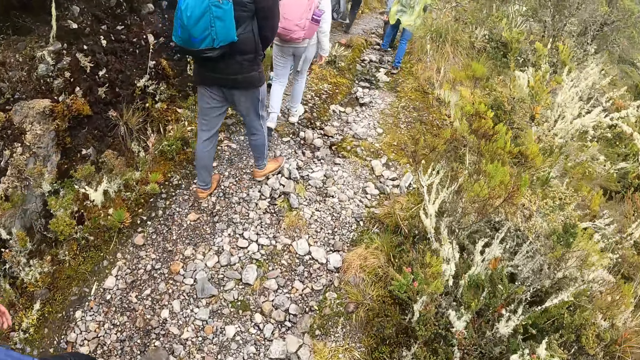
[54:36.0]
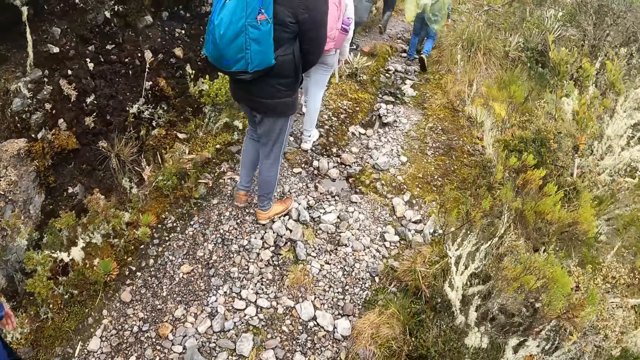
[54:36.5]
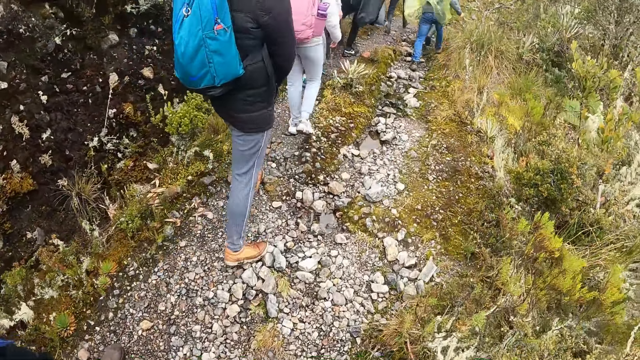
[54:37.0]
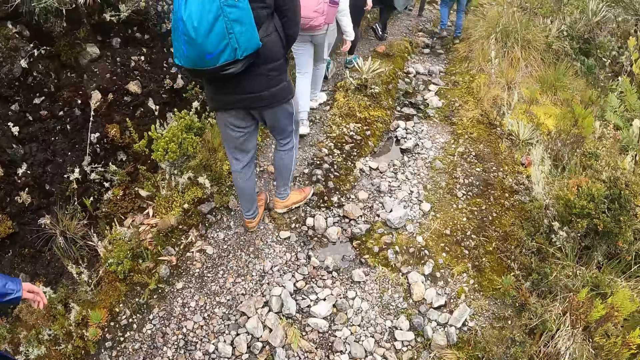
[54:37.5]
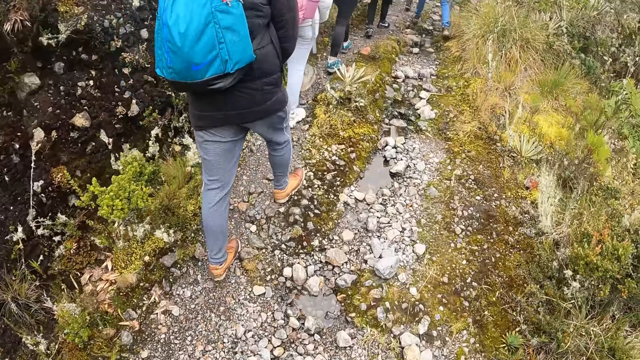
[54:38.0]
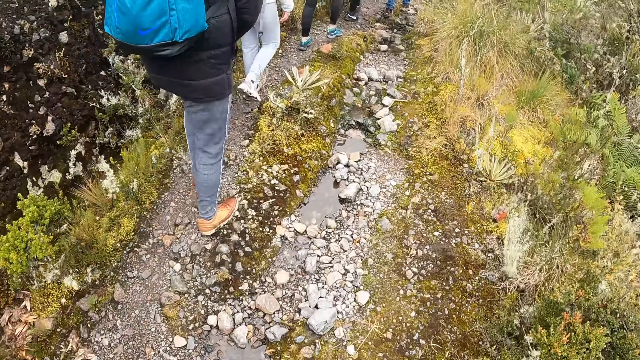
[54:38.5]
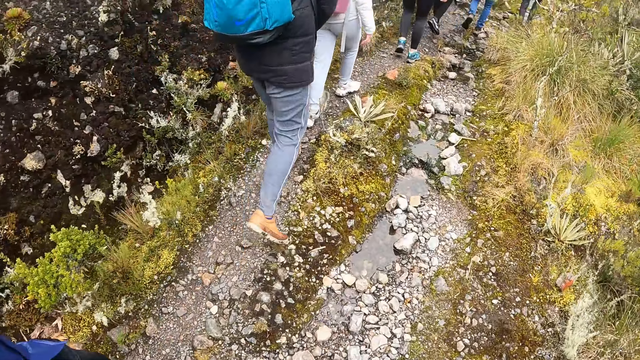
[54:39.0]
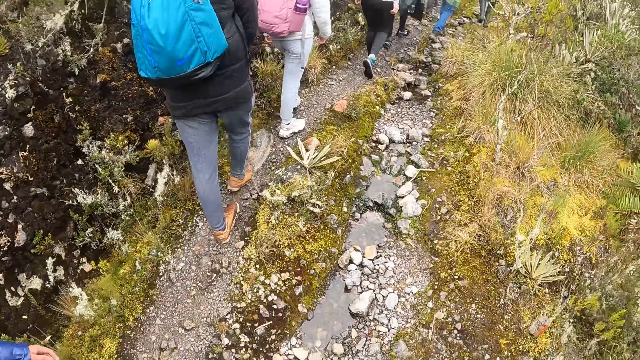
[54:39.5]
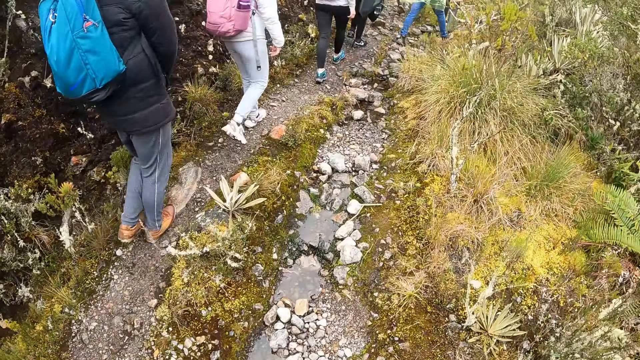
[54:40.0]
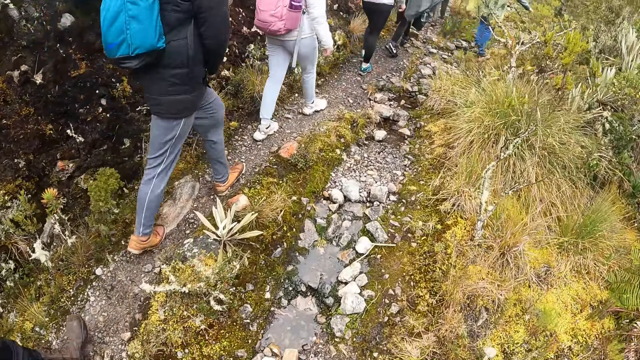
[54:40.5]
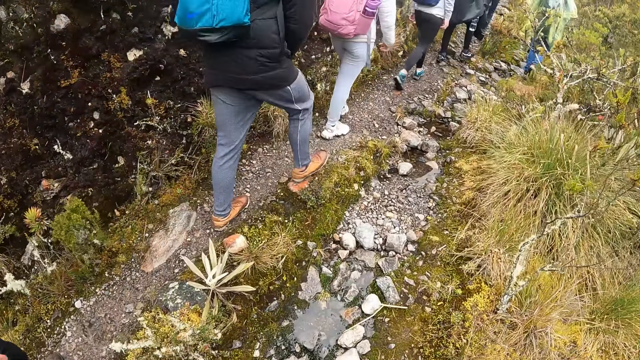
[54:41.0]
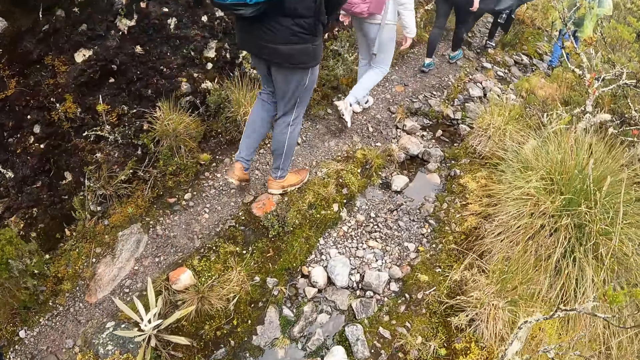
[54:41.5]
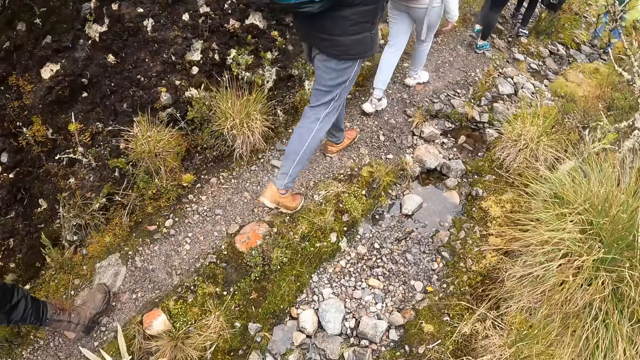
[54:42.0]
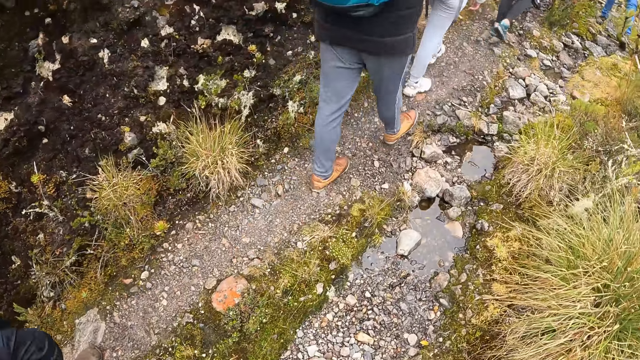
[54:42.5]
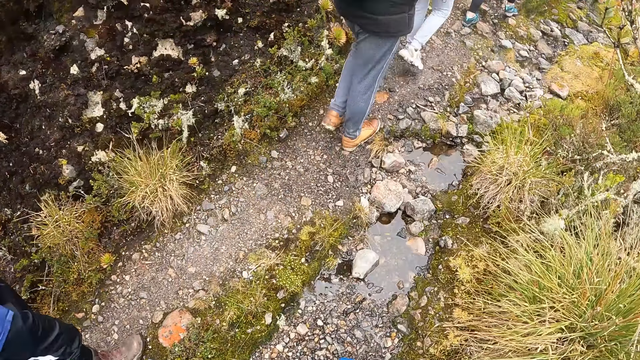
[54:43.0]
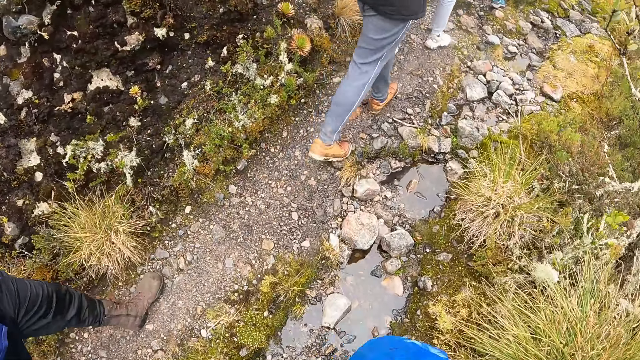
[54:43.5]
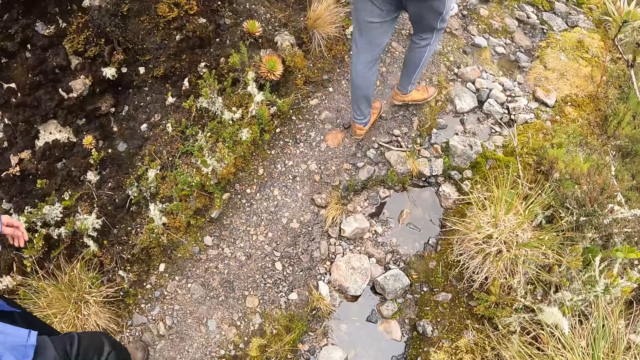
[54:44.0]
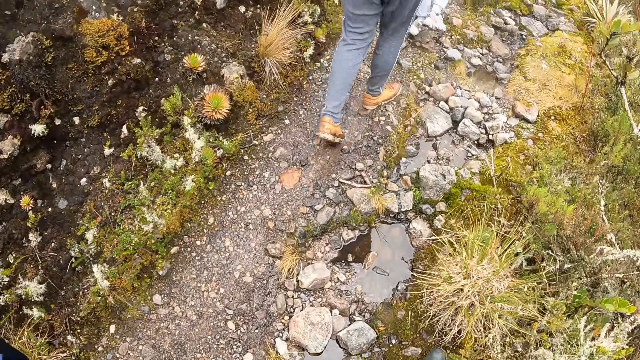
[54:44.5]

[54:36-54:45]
The camera wearer looks forward. They walk along the path.

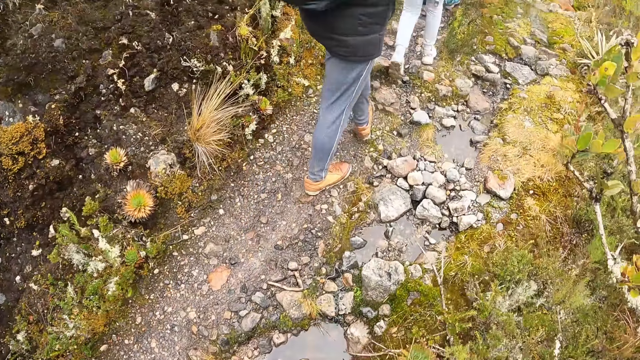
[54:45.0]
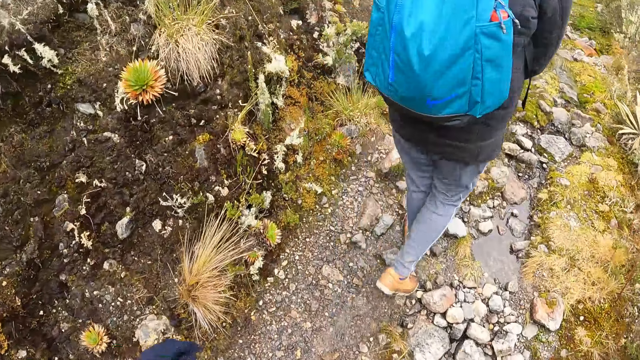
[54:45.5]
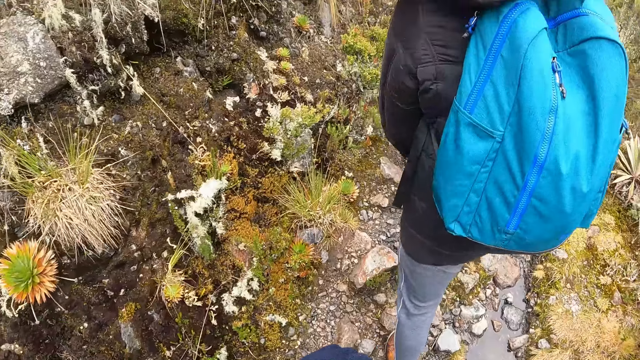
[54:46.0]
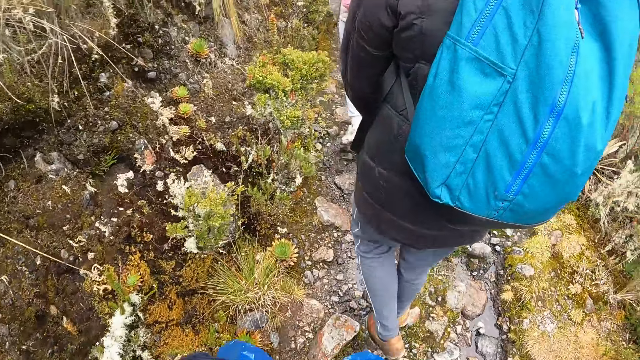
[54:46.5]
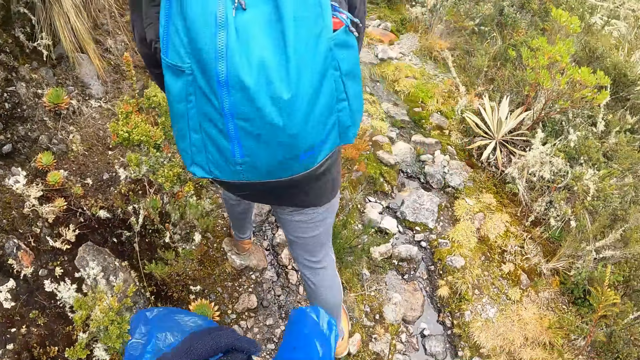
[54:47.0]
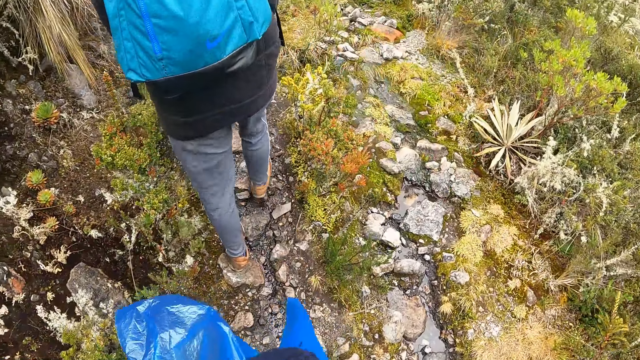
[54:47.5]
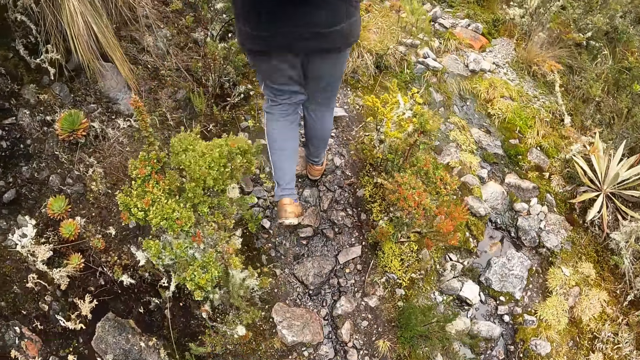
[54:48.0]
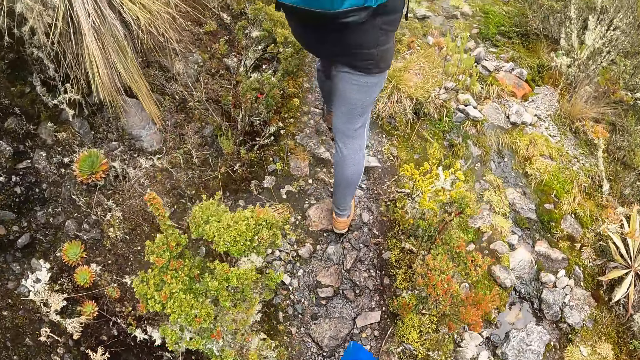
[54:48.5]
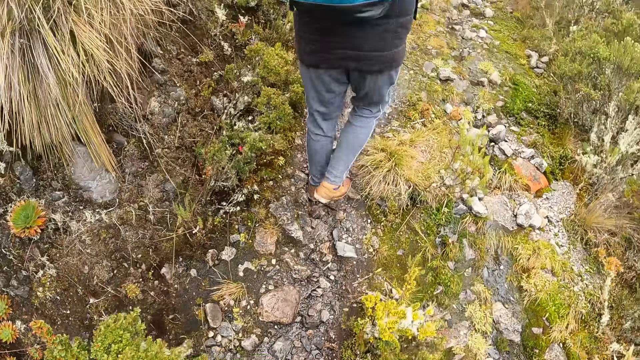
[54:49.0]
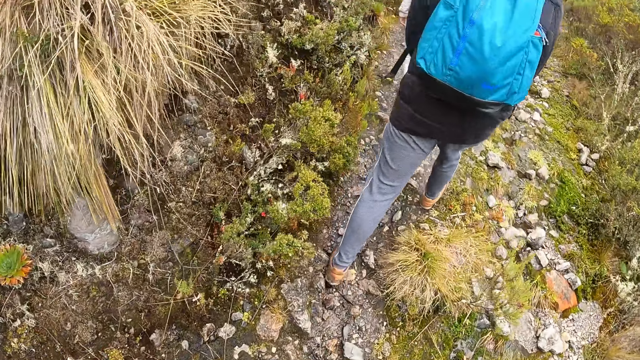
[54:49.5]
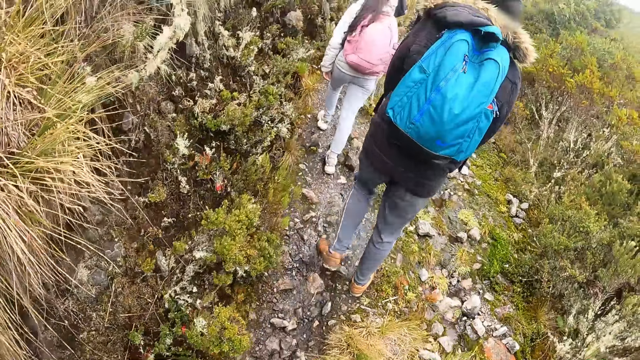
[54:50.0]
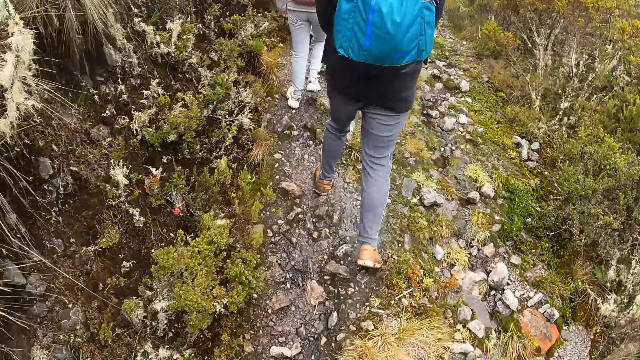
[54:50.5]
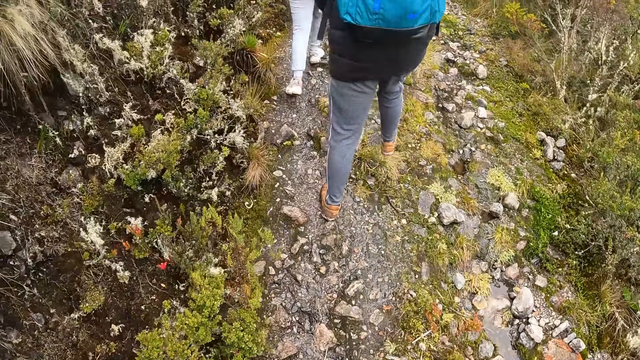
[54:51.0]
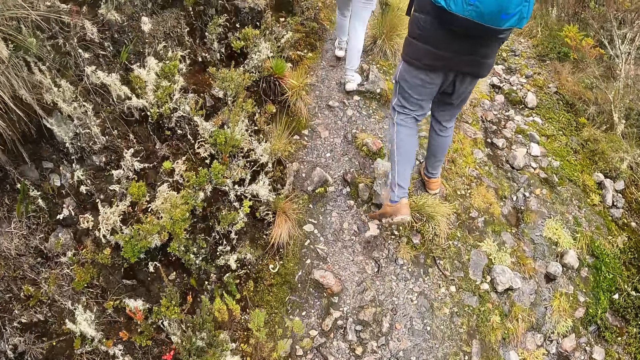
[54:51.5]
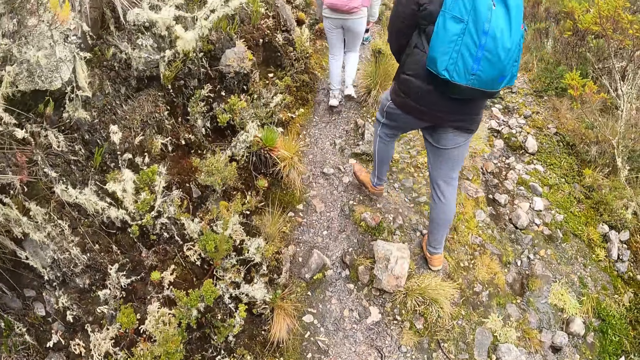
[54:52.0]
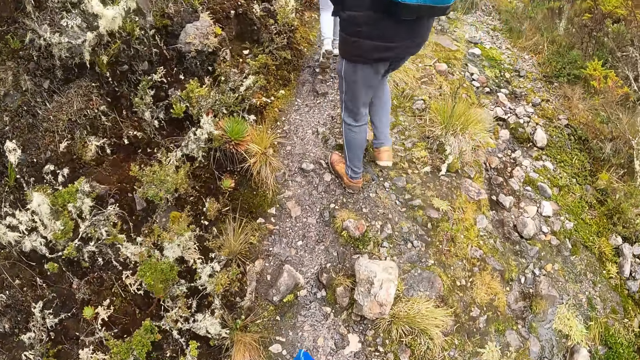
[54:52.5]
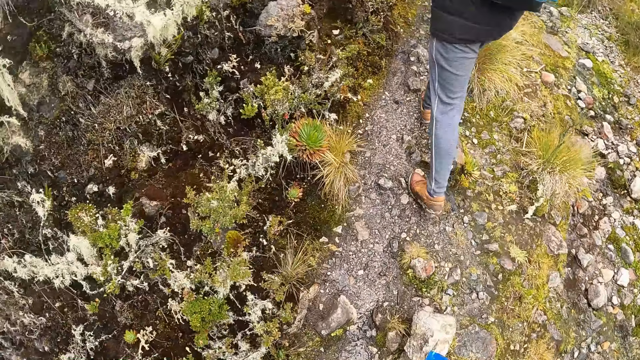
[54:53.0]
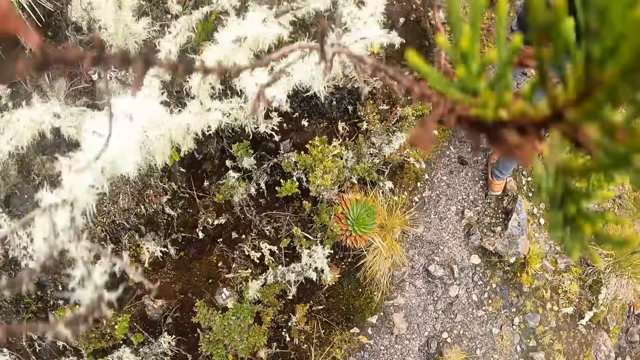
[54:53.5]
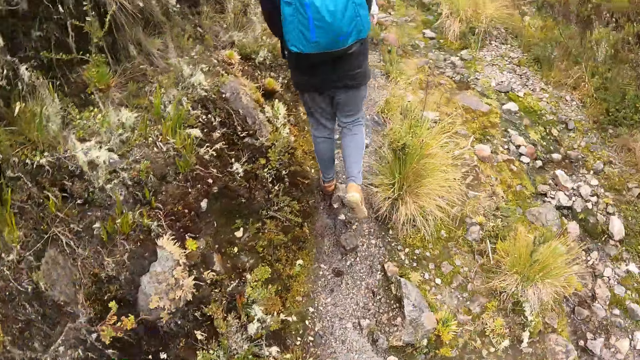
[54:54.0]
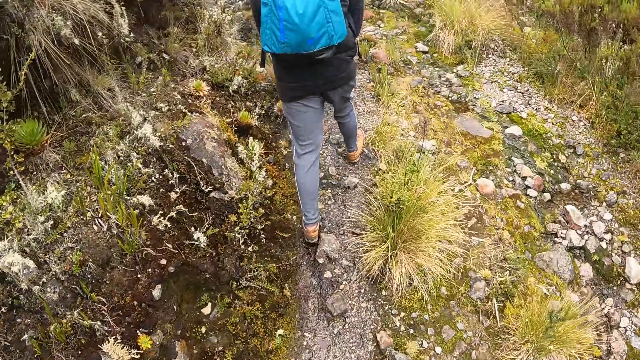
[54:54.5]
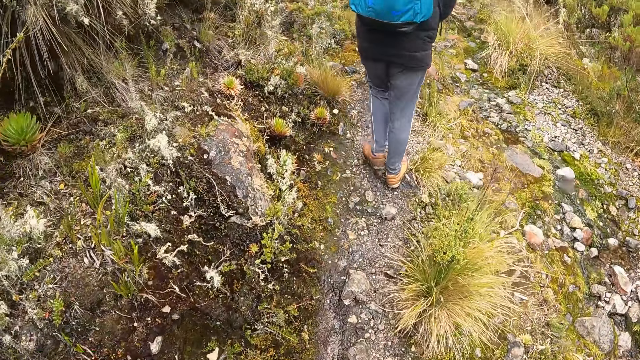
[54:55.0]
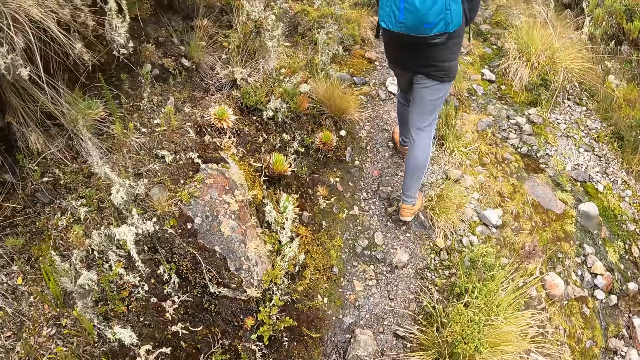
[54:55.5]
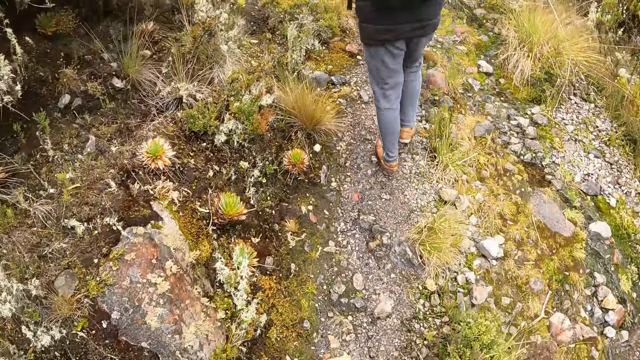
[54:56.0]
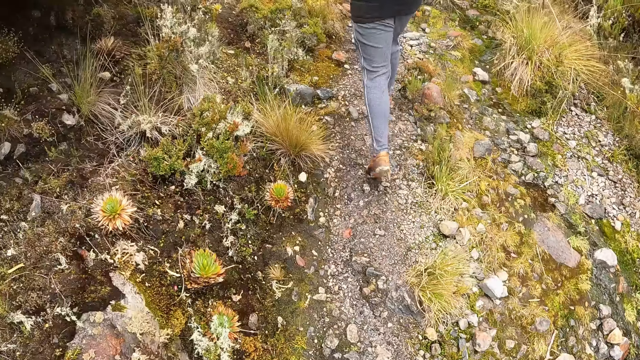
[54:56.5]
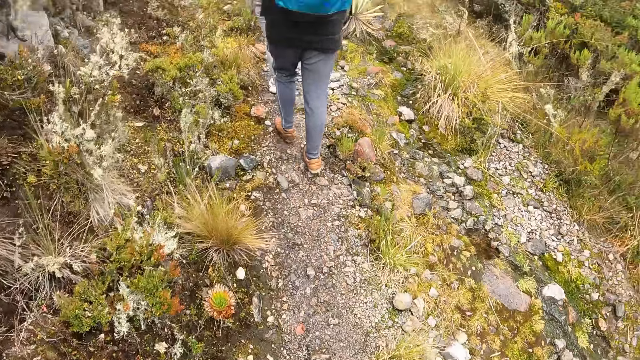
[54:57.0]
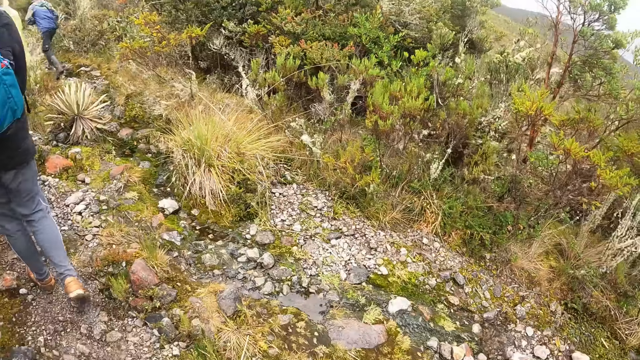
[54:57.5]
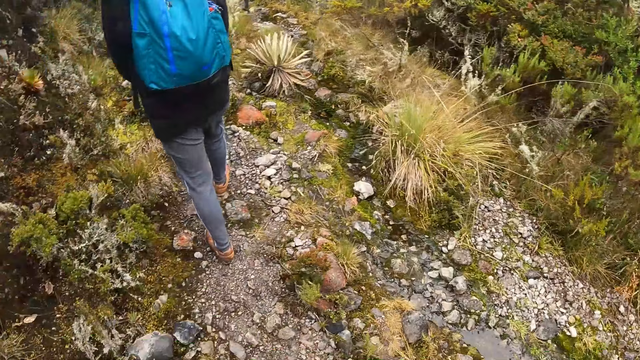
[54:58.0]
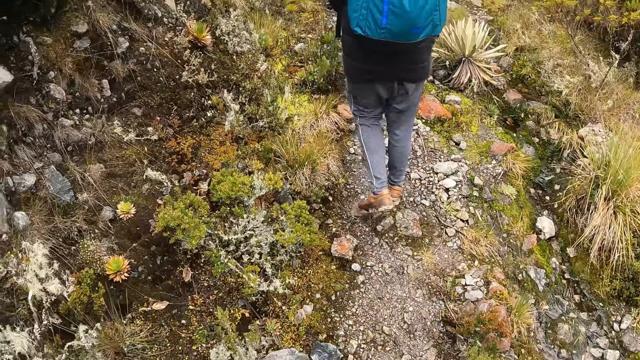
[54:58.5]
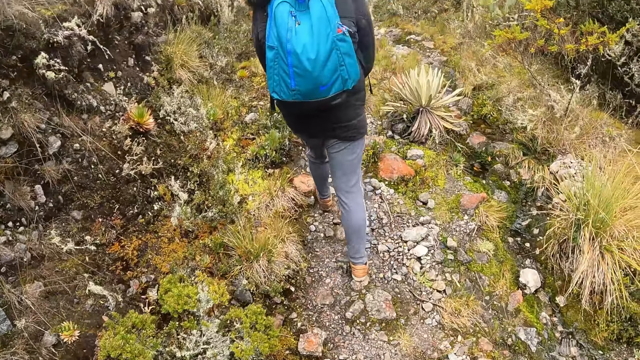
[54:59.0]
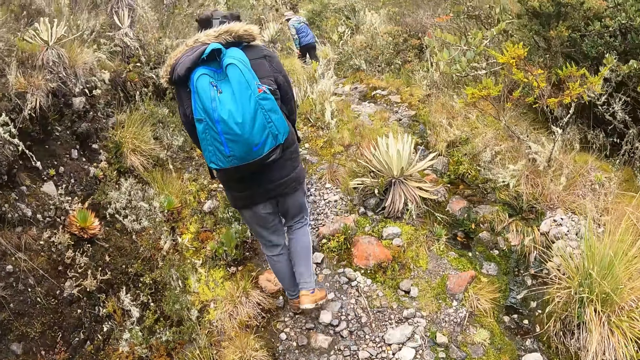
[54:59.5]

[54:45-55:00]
The camera wearer skips to the path. They lift a blue bag. They look at the left. They look at the right side.
